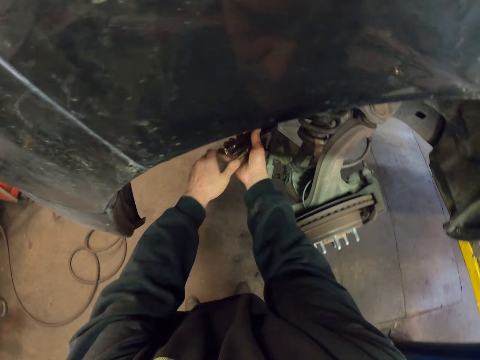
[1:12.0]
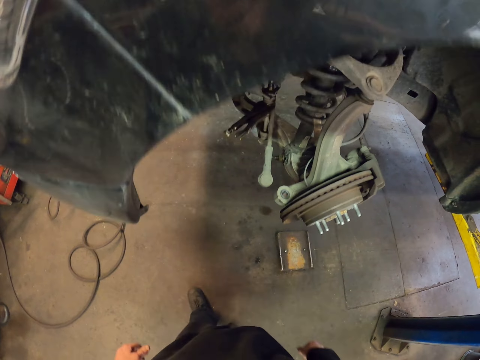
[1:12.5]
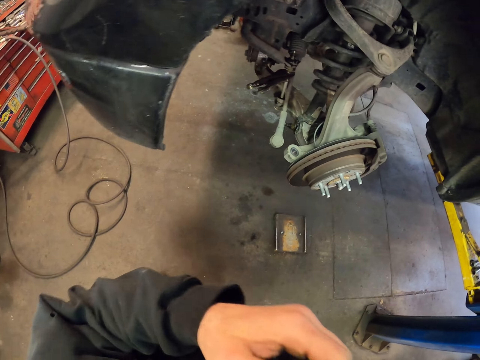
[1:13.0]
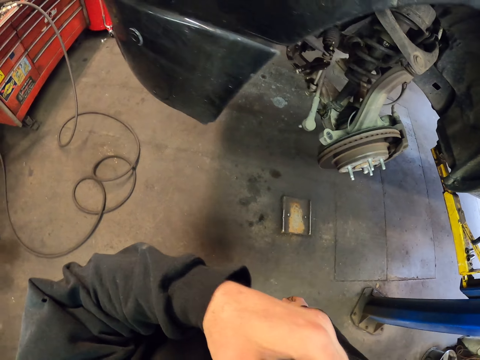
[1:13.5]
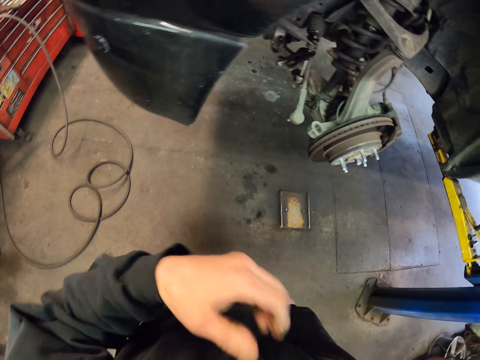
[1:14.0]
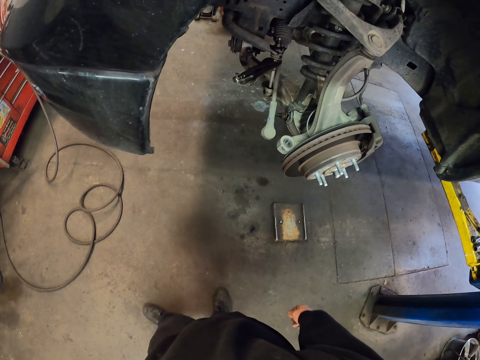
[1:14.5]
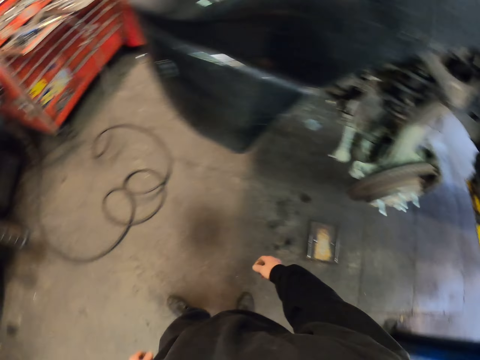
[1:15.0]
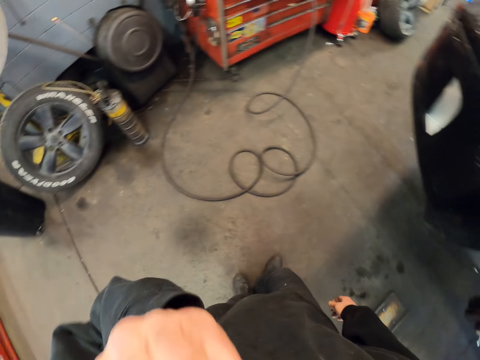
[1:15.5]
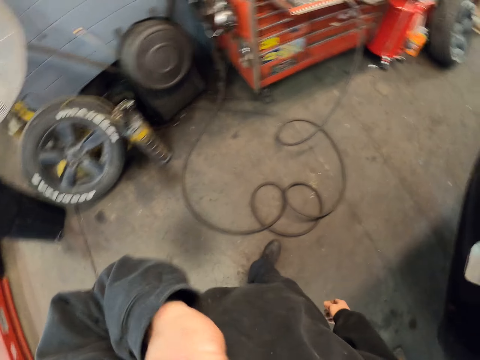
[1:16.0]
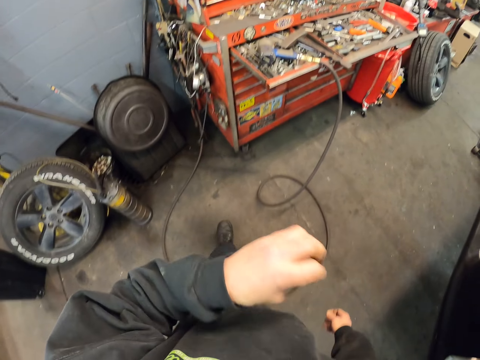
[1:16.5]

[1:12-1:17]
The camera wearer raises the hand. They wipe the face.

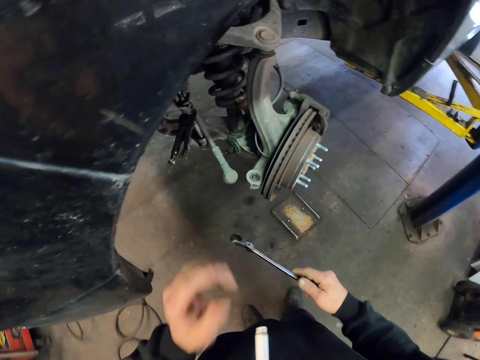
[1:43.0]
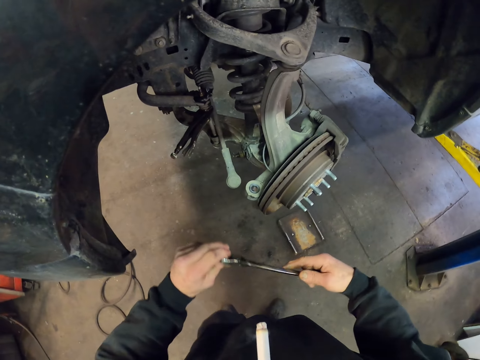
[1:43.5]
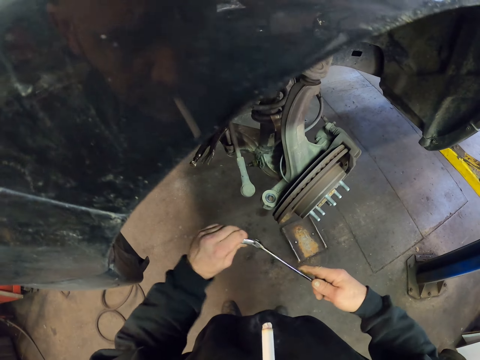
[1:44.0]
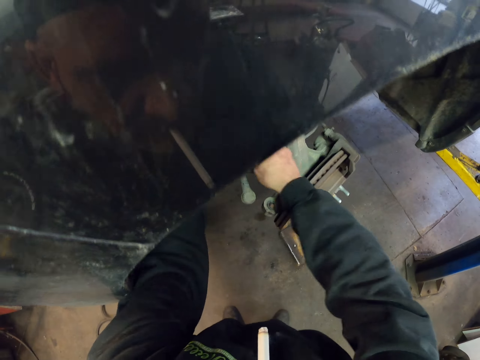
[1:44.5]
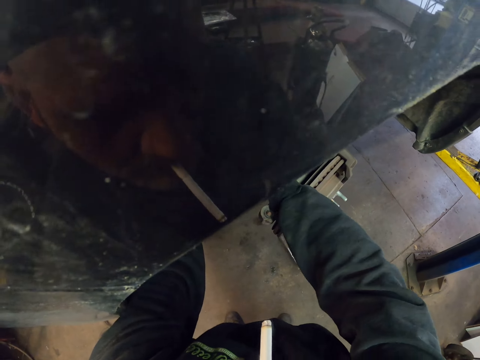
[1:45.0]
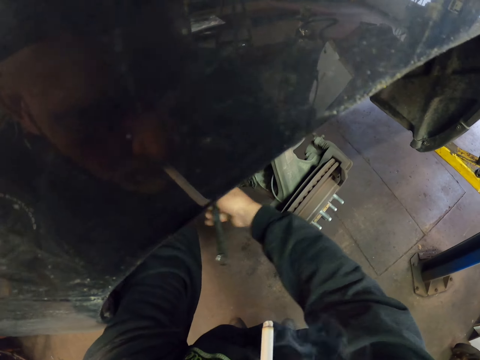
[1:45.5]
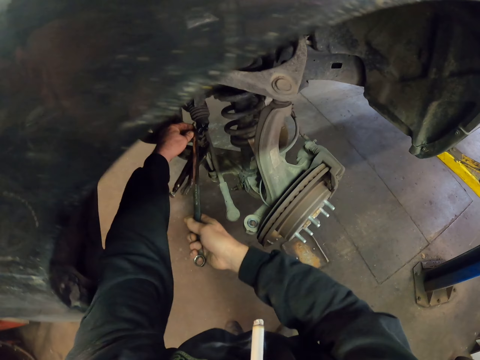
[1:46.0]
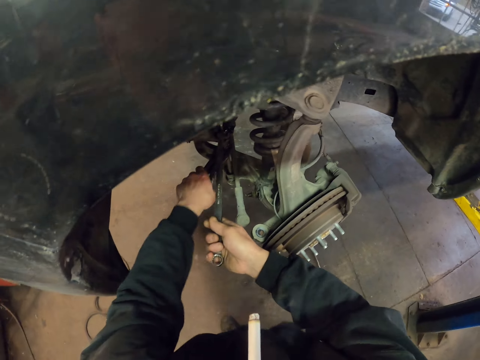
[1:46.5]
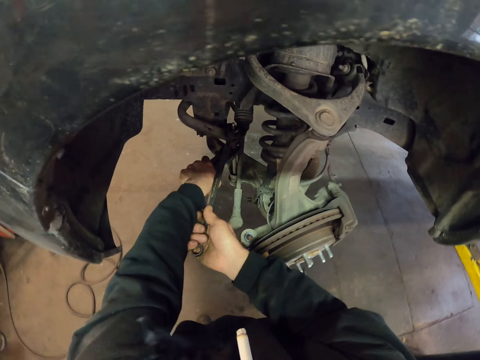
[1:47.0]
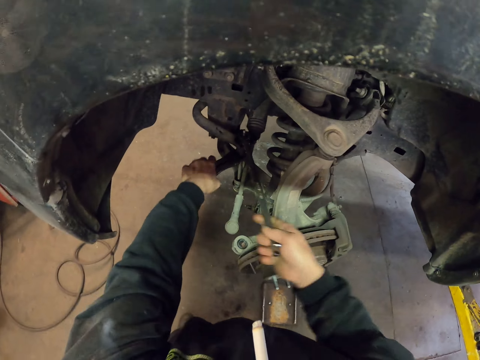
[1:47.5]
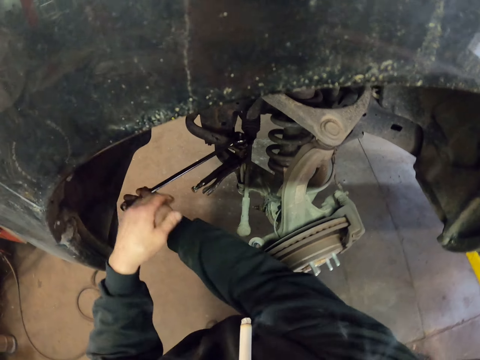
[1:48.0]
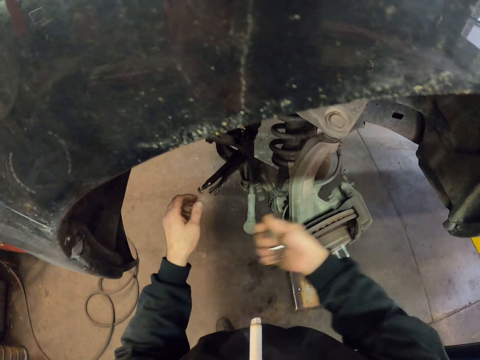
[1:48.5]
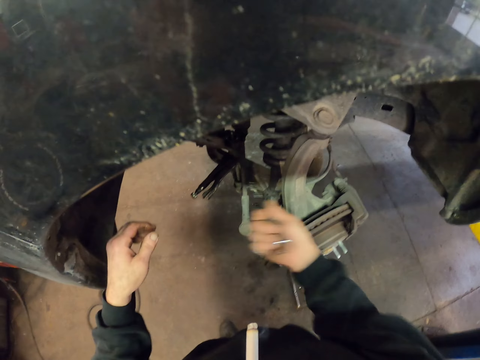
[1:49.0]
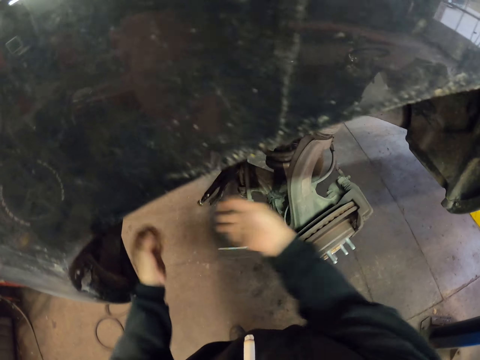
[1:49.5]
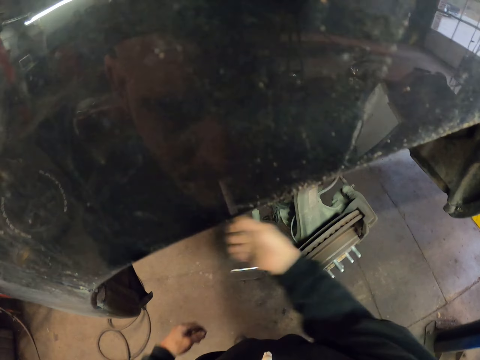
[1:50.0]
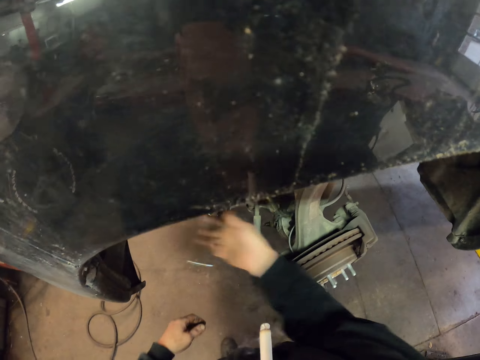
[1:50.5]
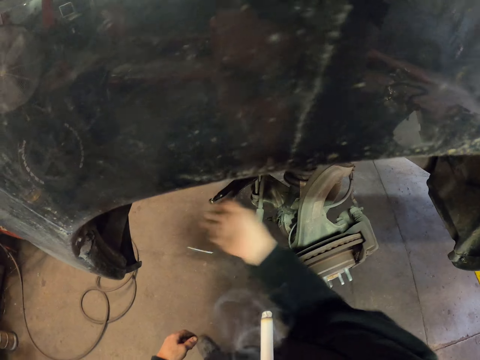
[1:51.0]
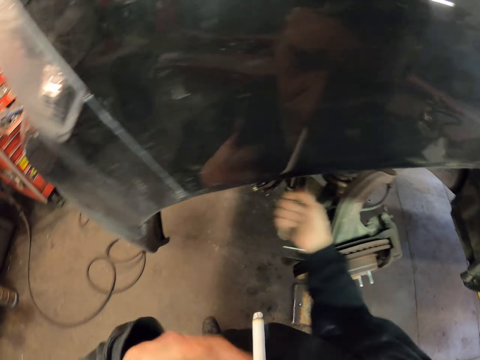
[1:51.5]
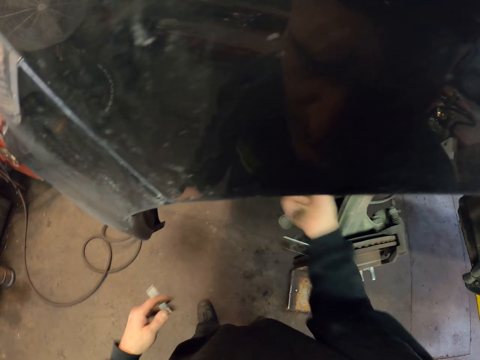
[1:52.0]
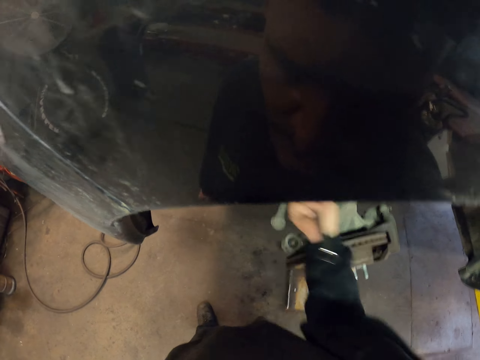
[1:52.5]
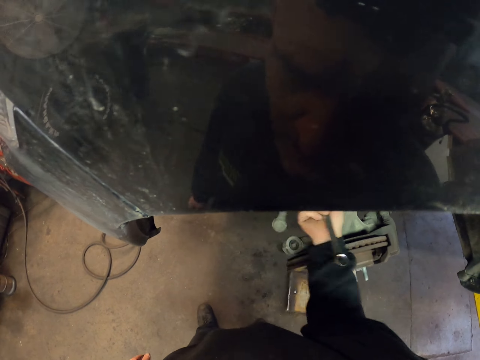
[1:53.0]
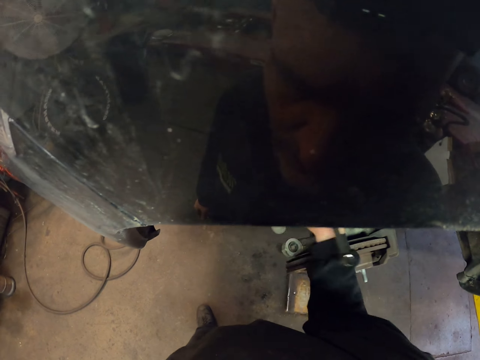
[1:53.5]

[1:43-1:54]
The camera wearer uses the spanner or wrench to adjust. They fix the wrench on the nut. They loosen the nut with the wrench.

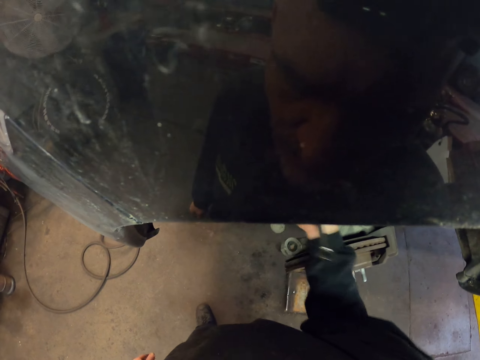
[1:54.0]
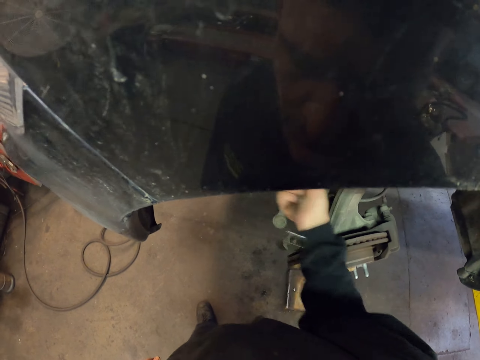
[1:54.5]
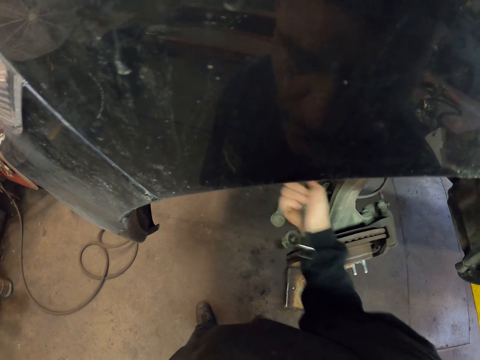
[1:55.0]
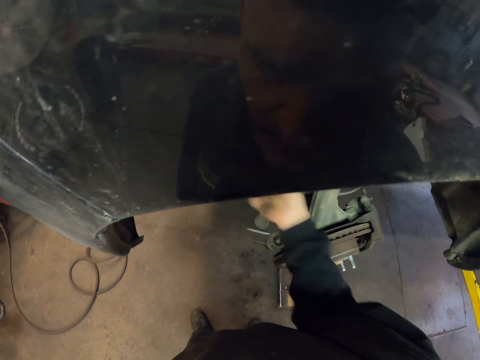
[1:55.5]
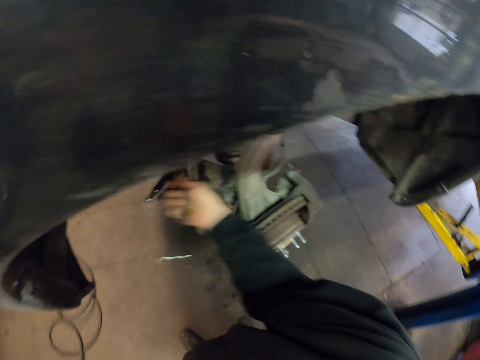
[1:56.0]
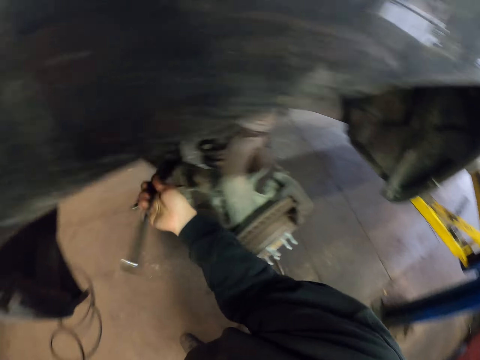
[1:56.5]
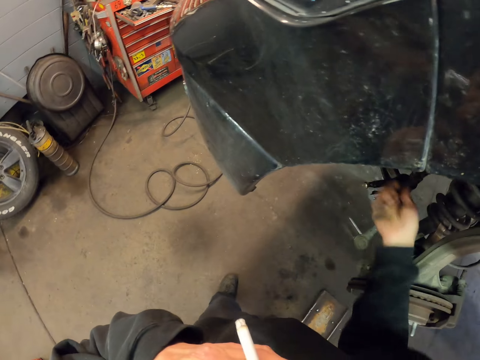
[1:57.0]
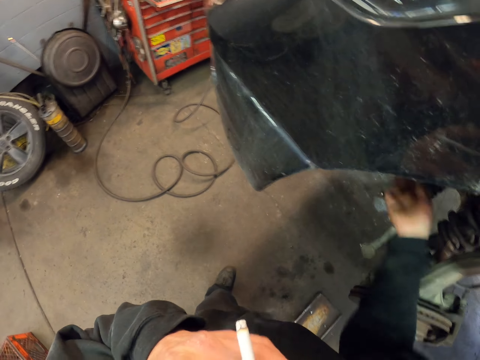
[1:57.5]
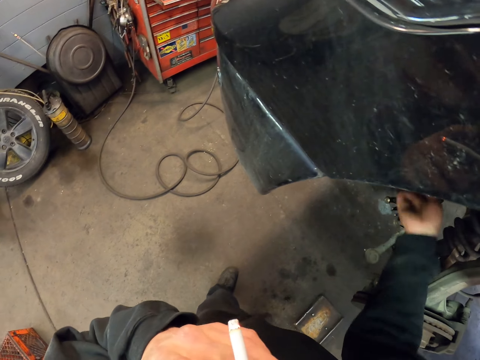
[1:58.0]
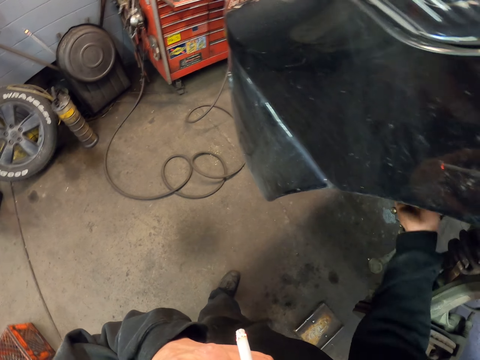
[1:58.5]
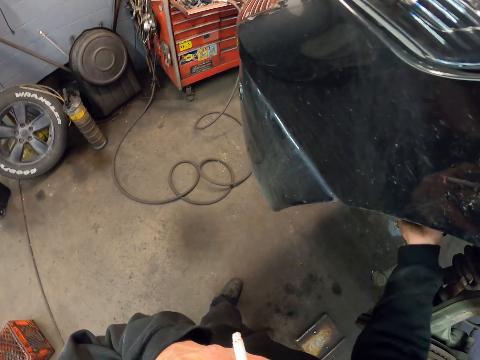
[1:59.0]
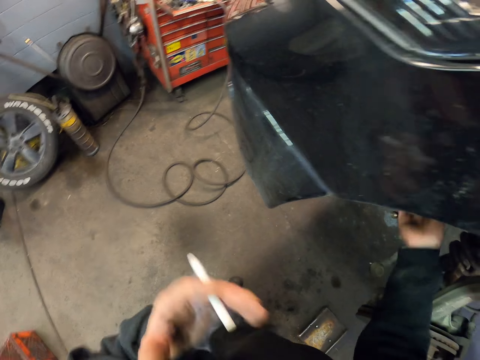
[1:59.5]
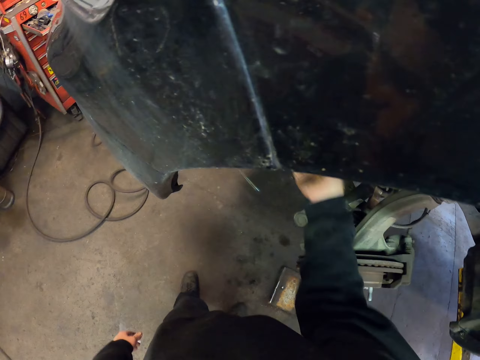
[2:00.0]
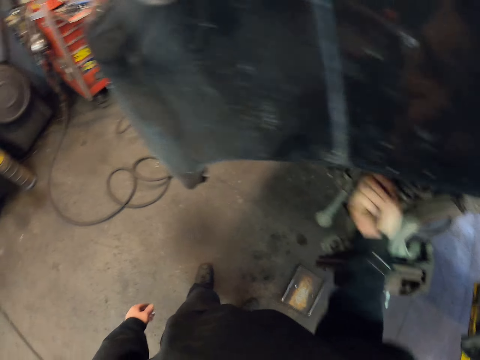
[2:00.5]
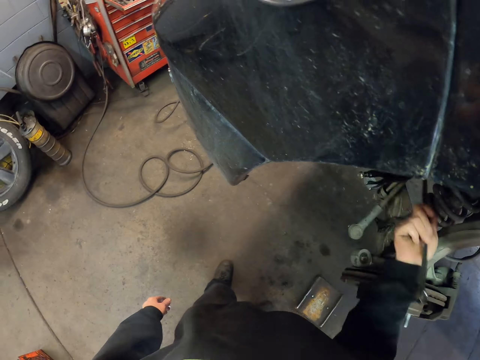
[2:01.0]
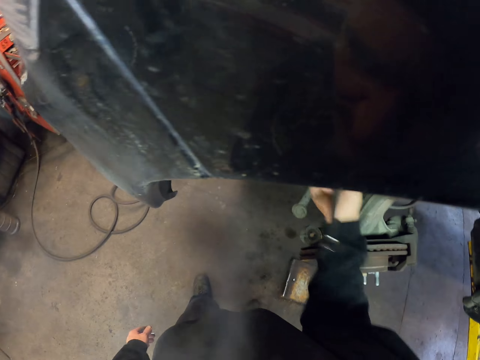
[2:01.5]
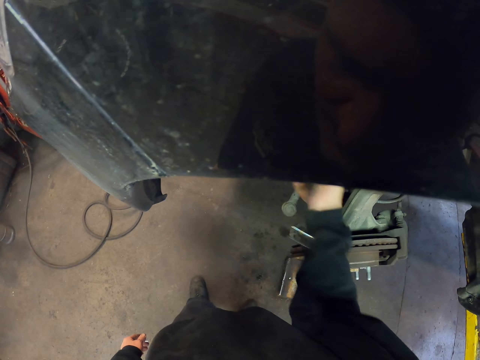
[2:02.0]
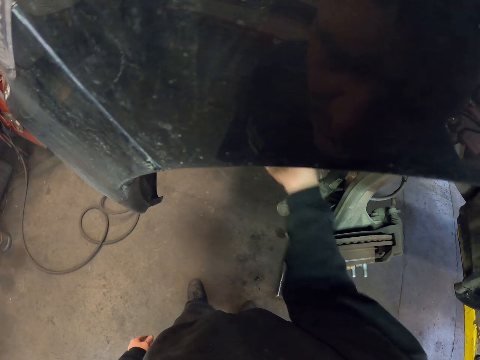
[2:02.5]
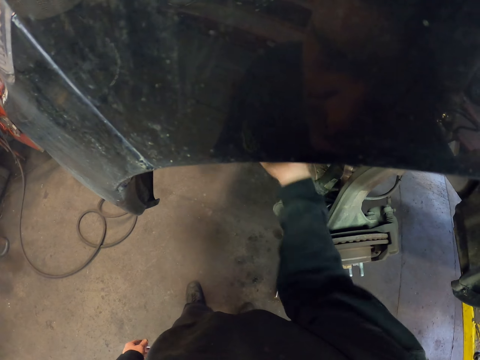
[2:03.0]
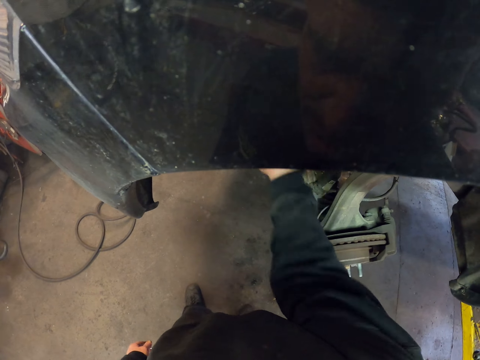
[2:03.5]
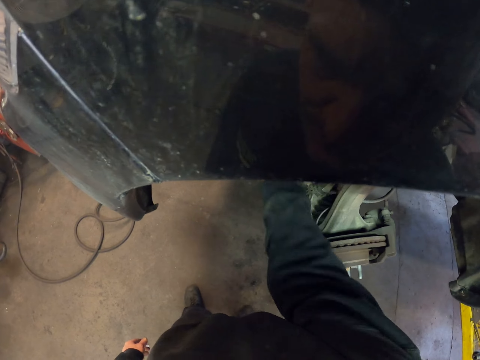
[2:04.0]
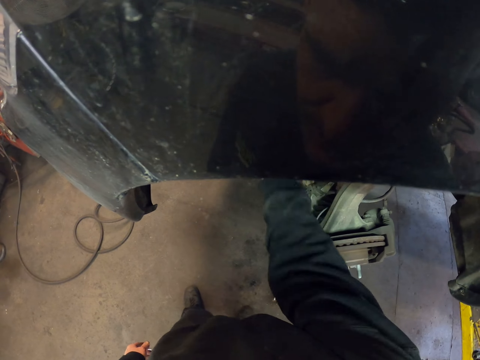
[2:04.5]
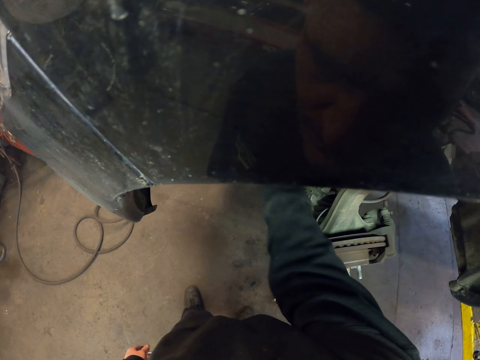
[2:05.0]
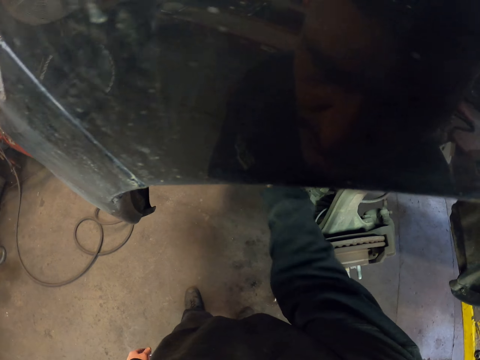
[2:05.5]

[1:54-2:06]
The camera wearer smokes the cigarette. They use the spanner to adjust.
